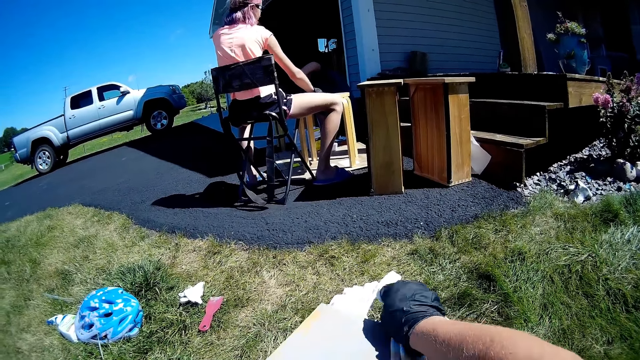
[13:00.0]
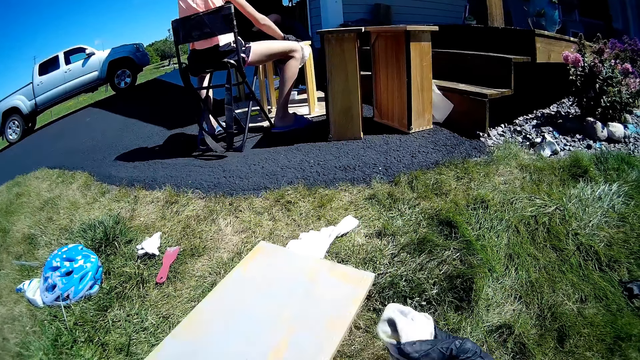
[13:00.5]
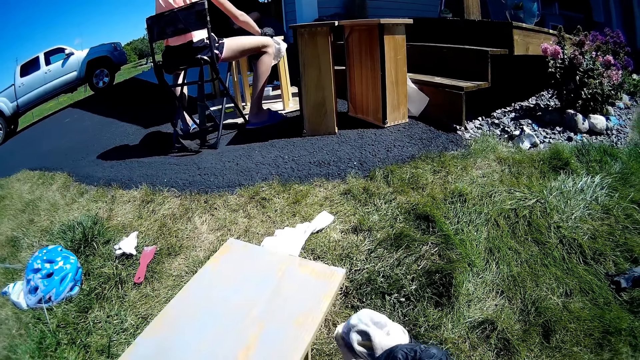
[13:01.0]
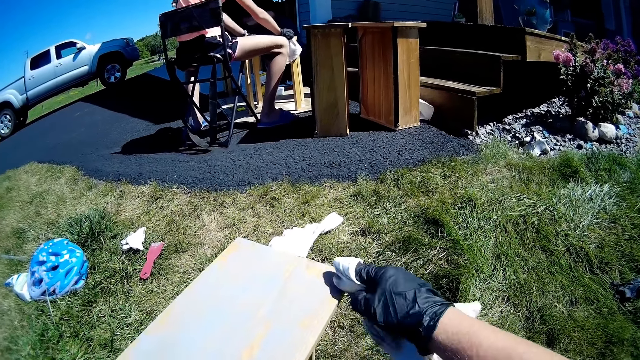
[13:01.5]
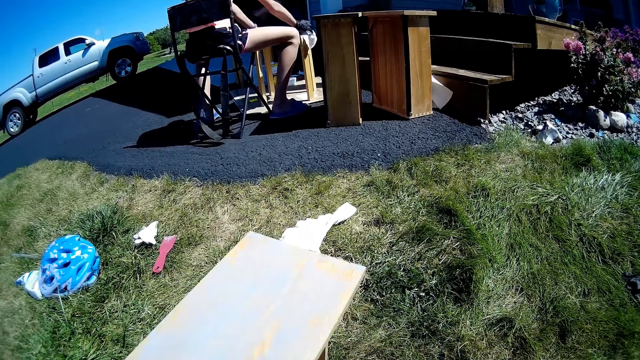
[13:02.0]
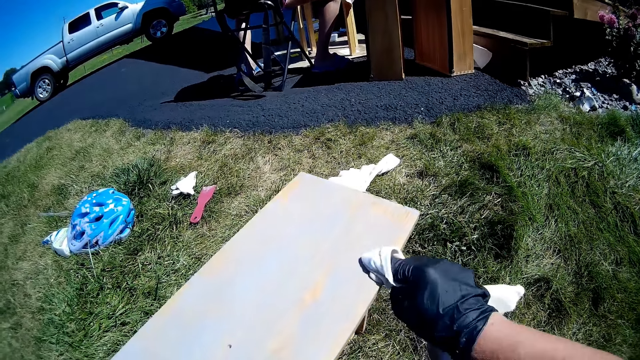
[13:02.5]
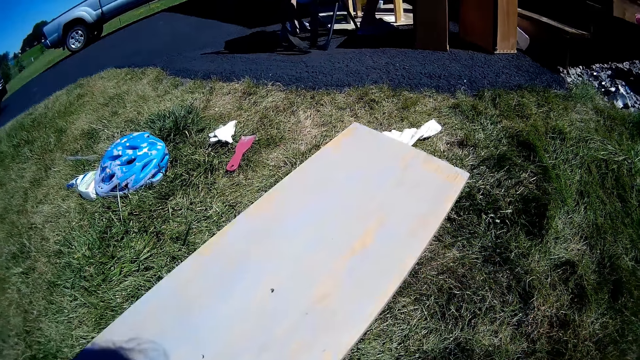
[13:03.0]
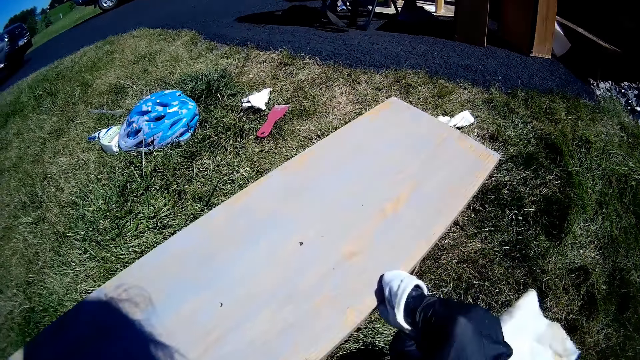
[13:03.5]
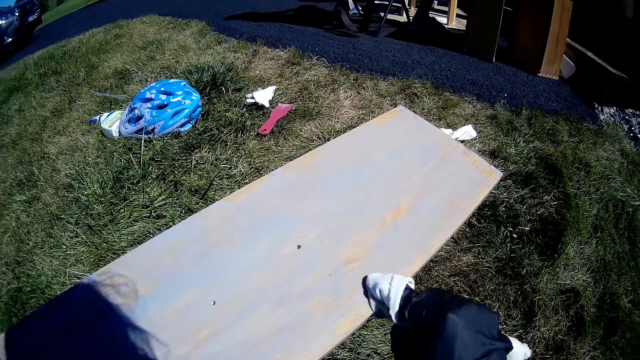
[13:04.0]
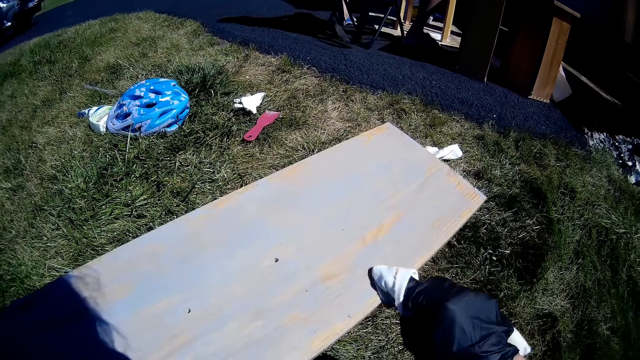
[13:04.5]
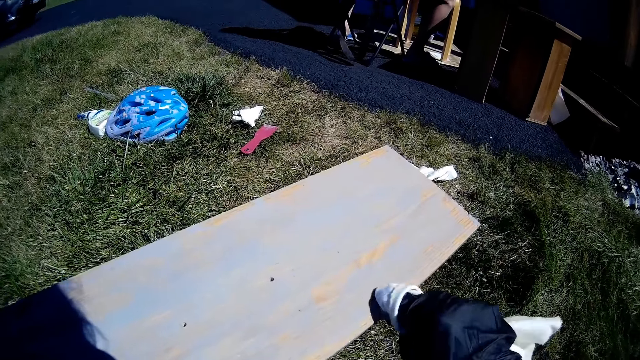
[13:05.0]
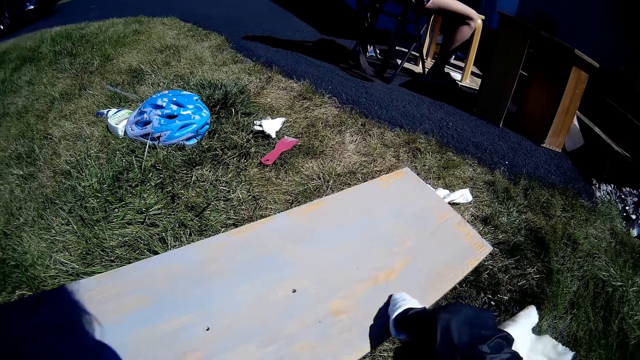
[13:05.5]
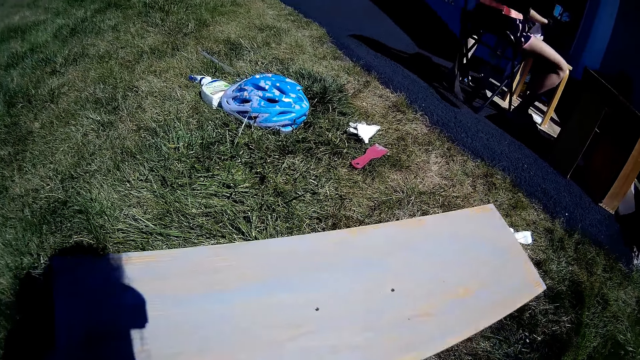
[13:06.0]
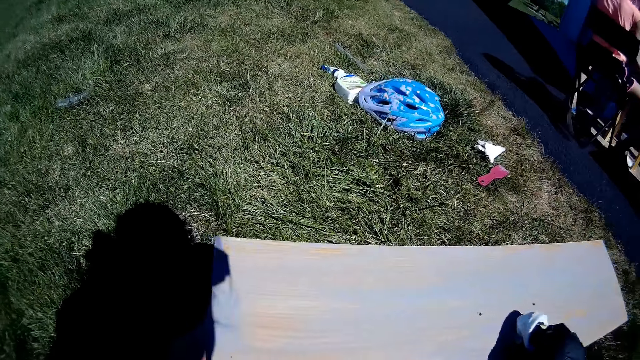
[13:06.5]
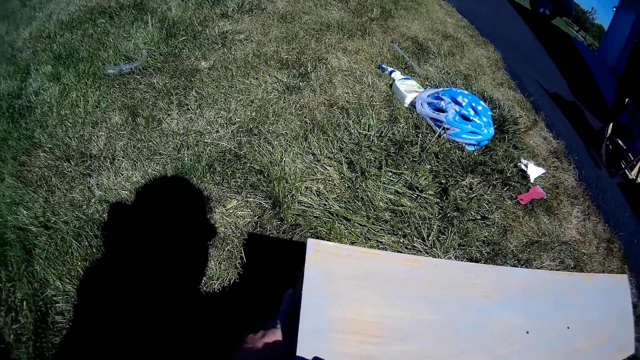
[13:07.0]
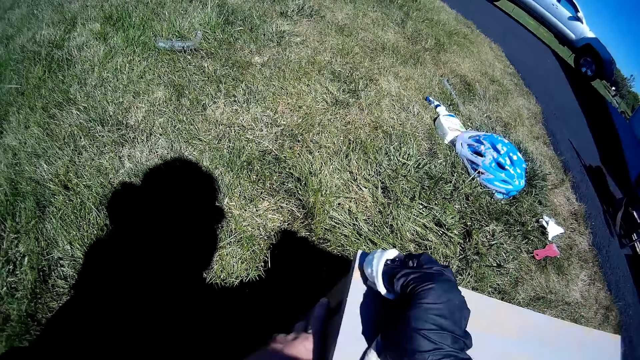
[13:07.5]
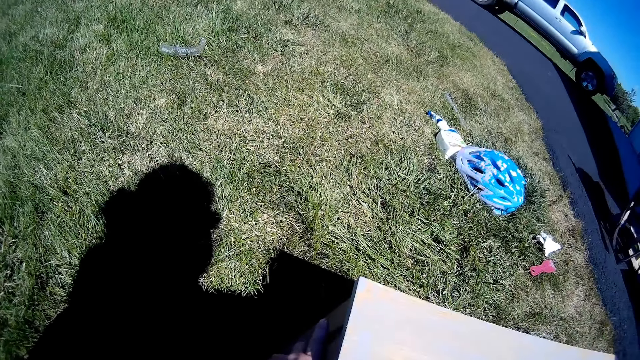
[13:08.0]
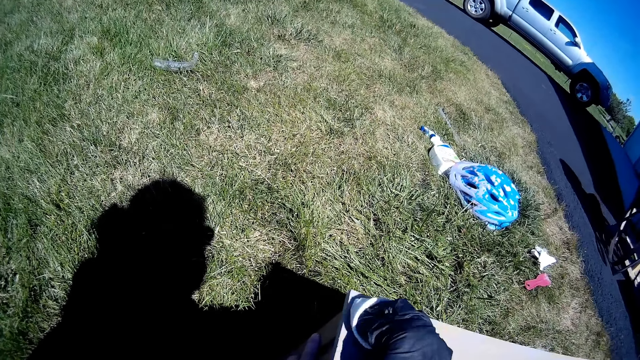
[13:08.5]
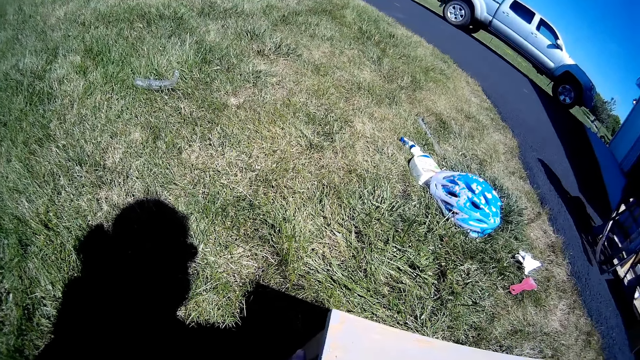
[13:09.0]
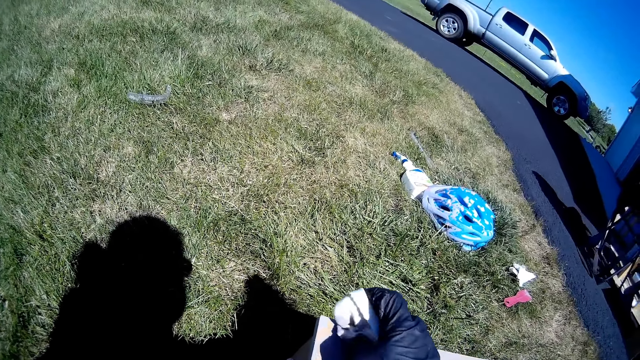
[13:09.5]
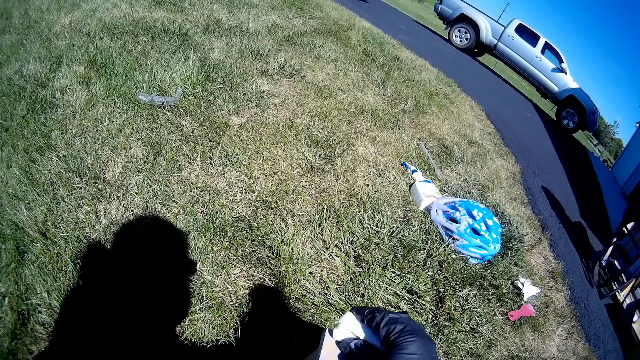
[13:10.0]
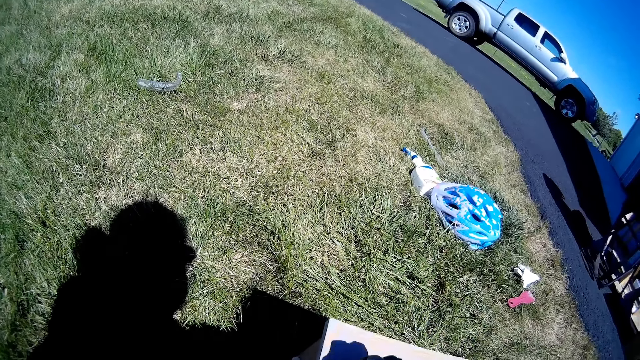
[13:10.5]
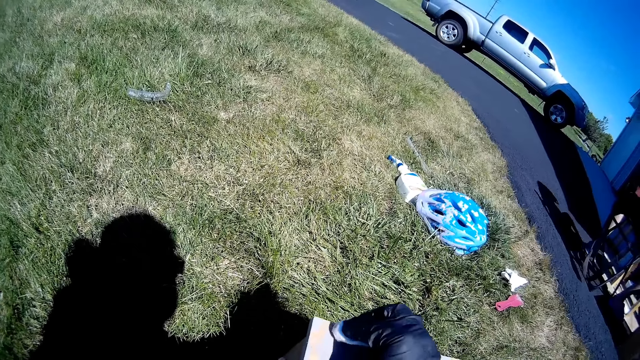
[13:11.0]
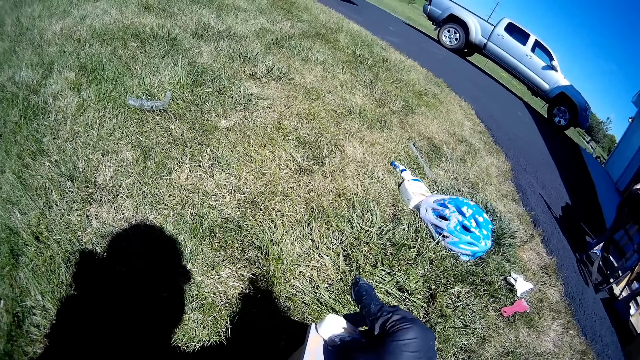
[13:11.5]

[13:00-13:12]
The camera wearer holds the cloth. They wipe the wooden structure with the white paper.

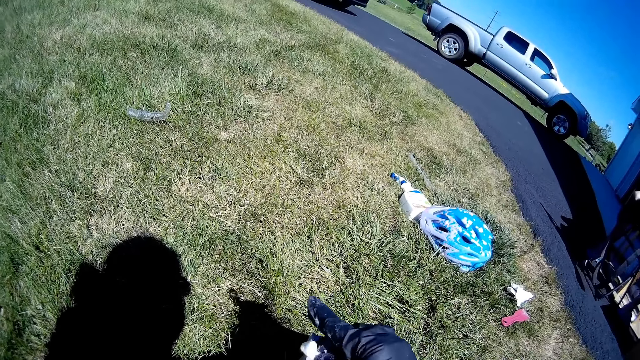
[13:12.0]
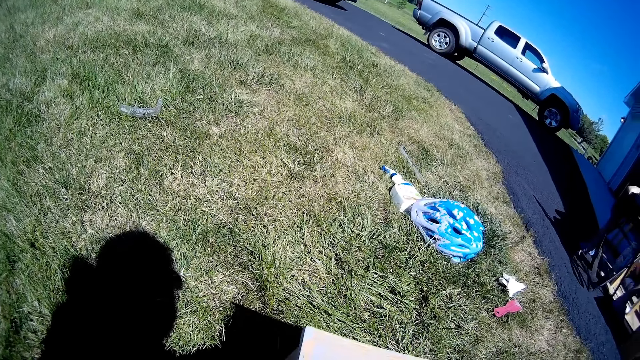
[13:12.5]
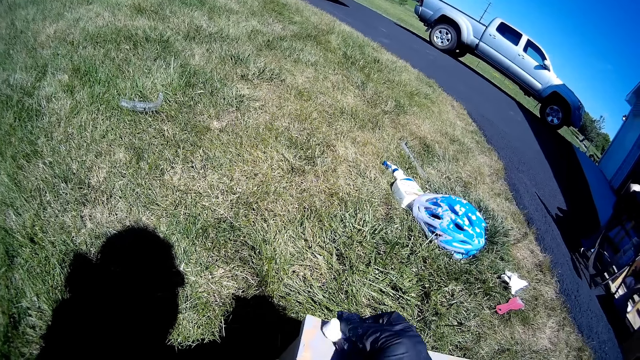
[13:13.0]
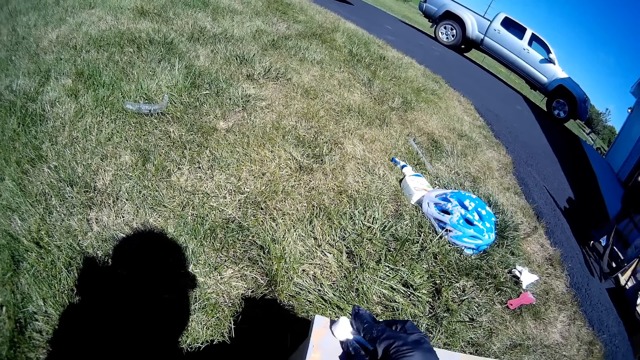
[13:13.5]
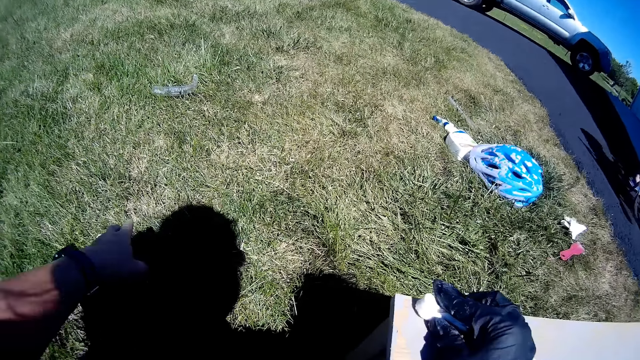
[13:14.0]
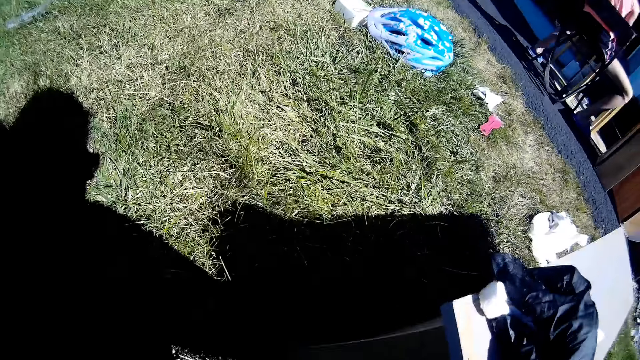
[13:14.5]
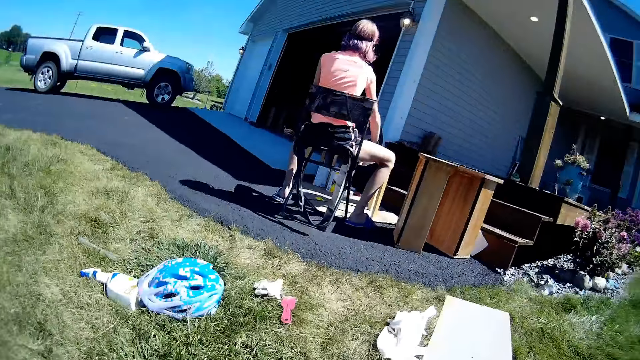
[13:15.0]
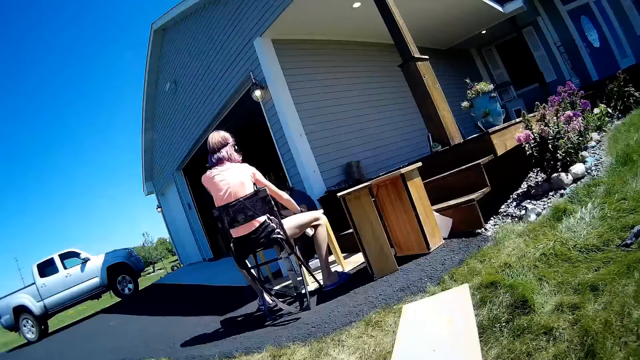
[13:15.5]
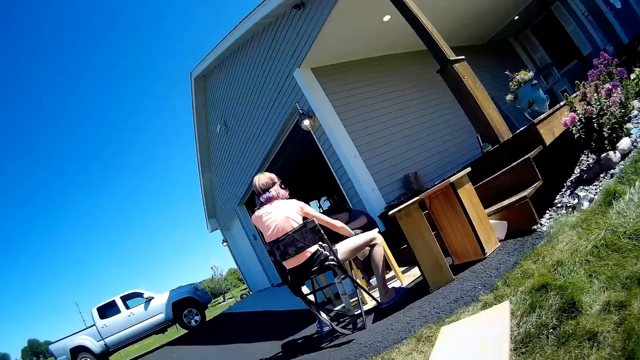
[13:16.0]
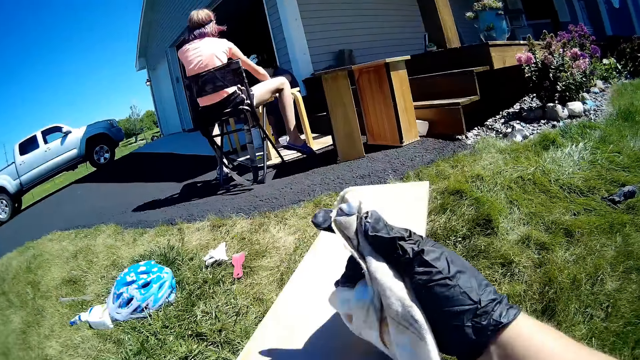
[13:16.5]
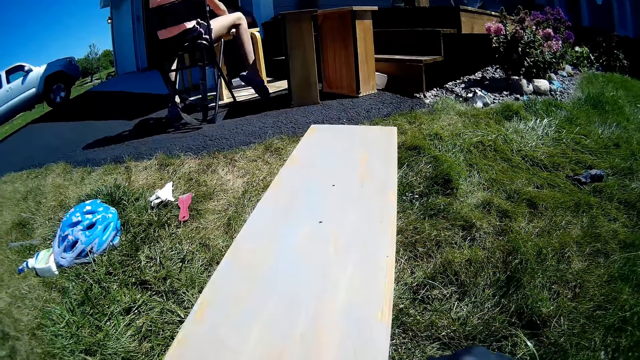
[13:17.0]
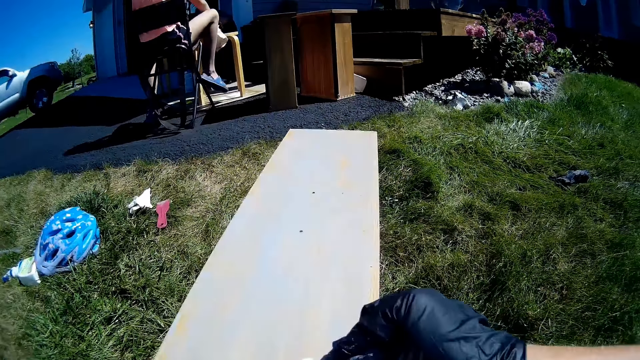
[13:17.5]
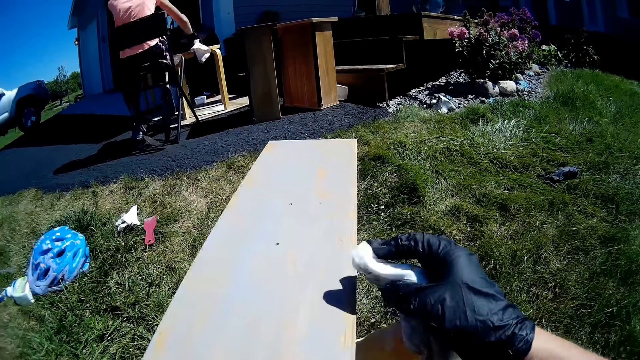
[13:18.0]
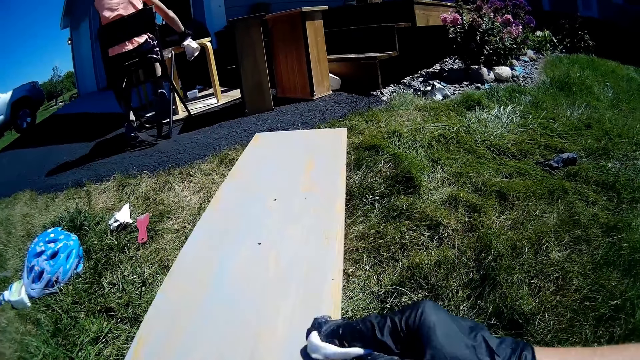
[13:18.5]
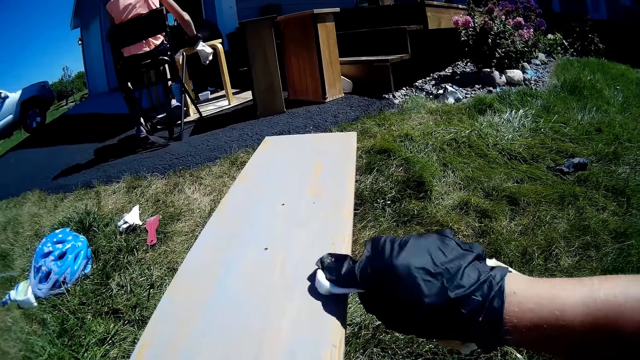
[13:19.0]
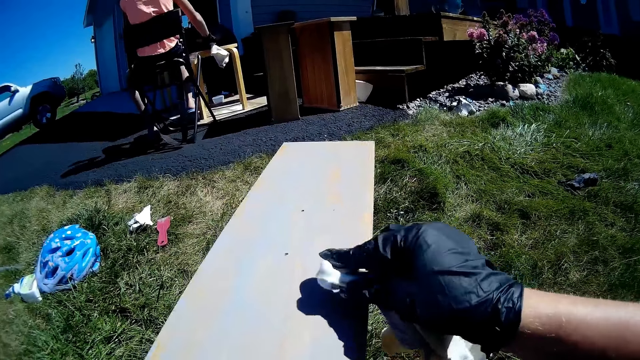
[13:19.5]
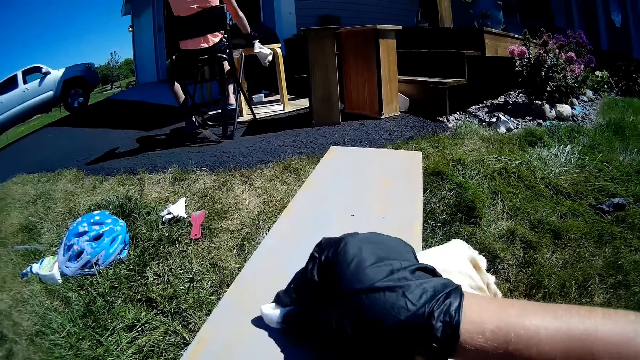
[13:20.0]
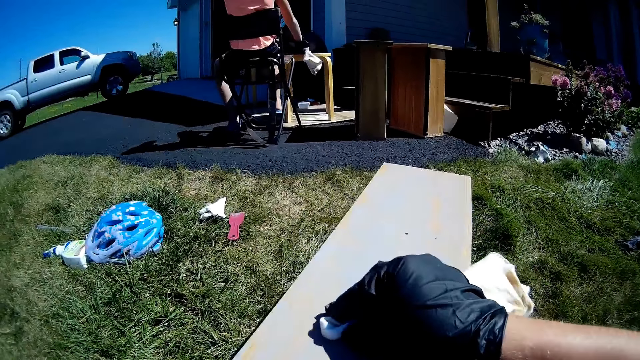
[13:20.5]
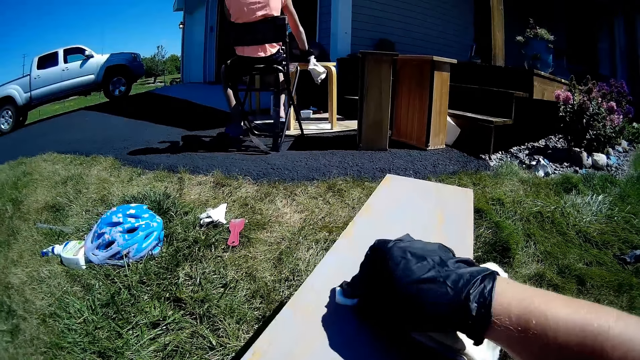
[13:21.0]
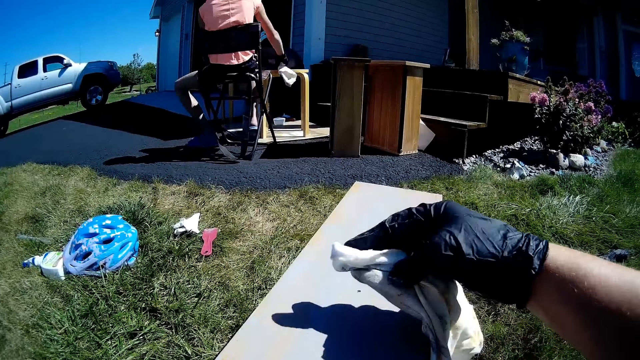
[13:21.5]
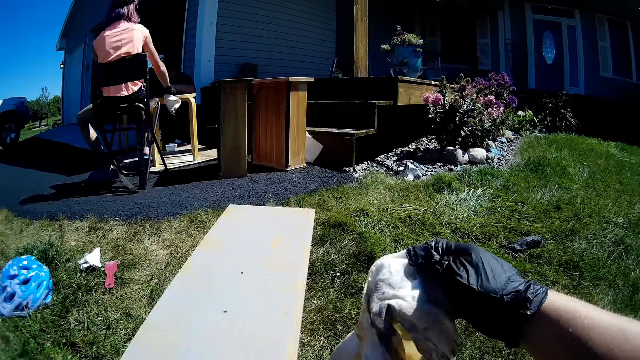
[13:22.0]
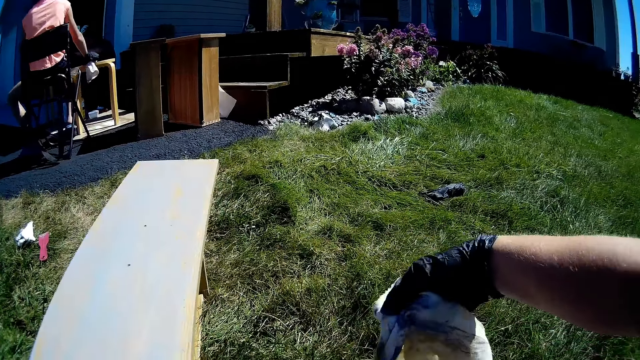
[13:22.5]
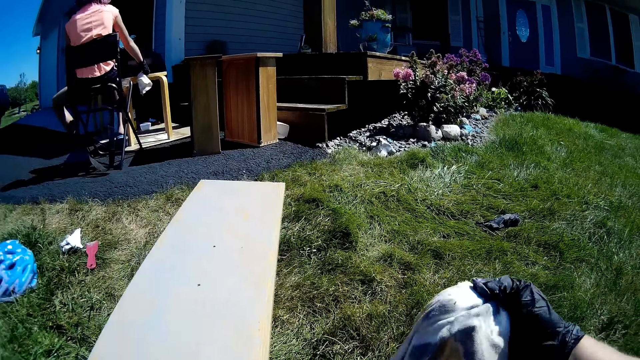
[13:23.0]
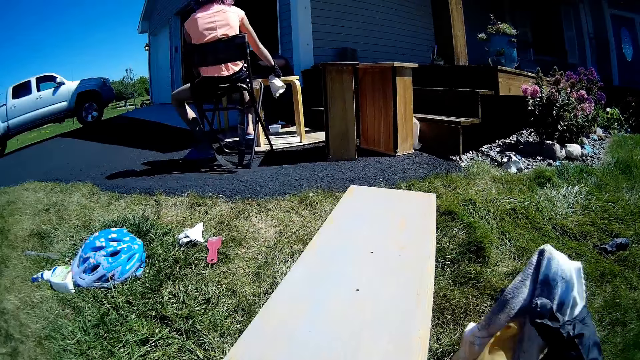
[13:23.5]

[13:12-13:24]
The camera wearer moves the hand to the grass. A girl sits on a chair. A lady sits on the floor. The camera wearer raises the hand with the cloth. They wipe the wooden structure with the white paper or fabric. They shake the cloth from the wooden structure.
